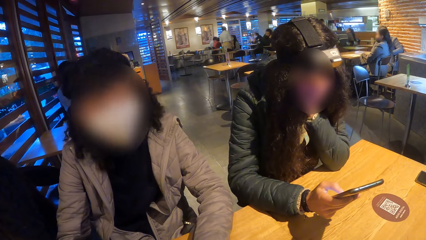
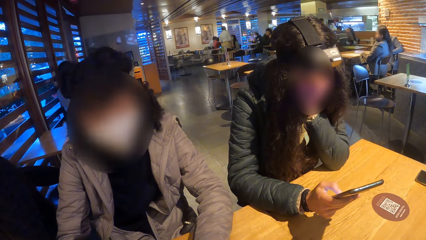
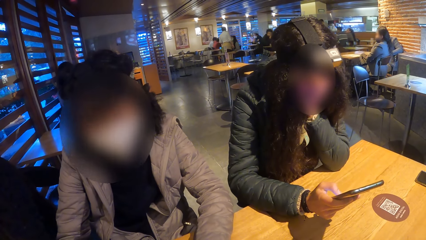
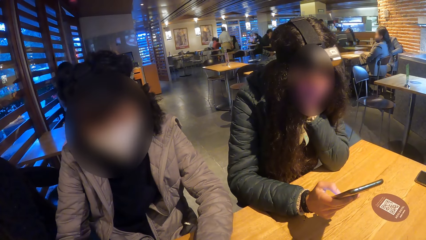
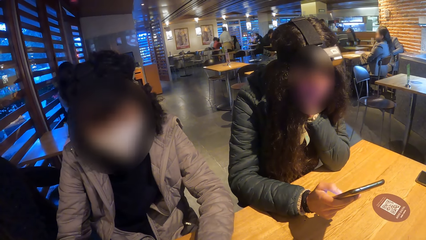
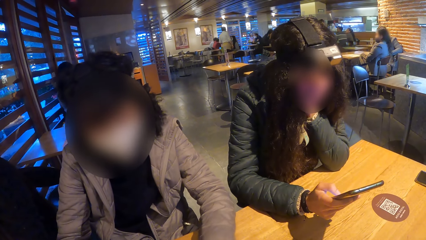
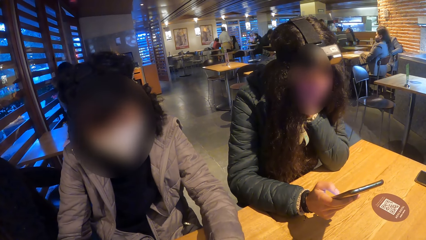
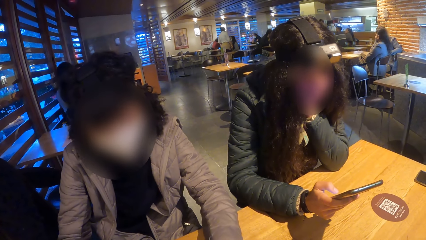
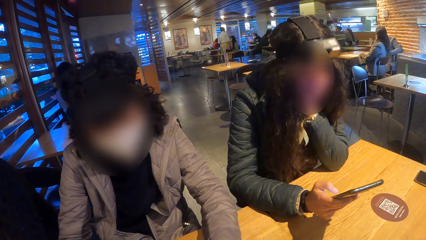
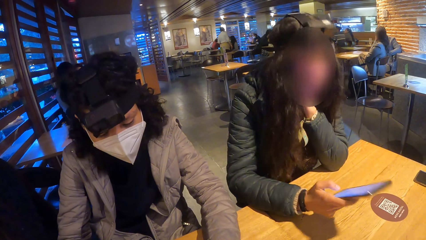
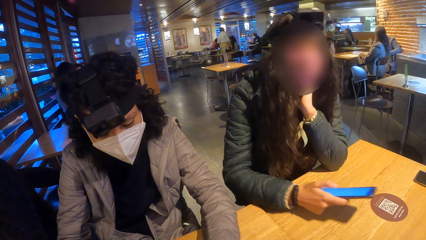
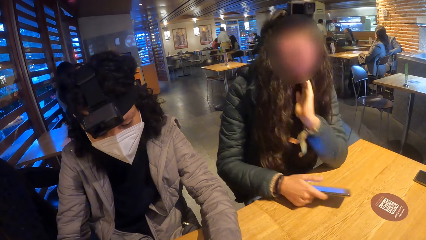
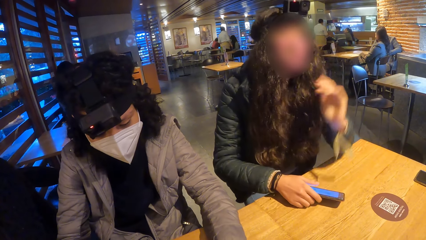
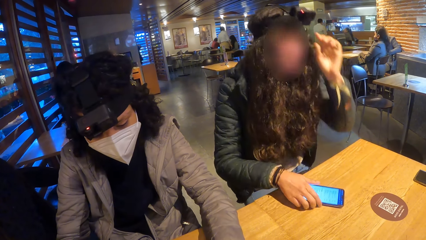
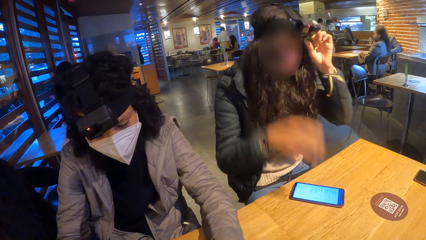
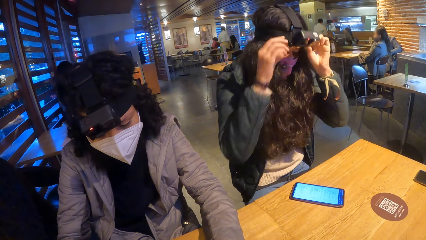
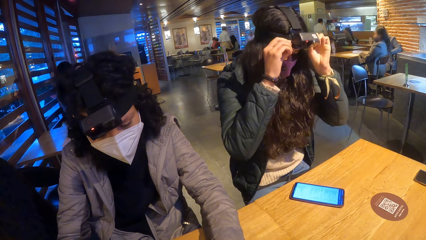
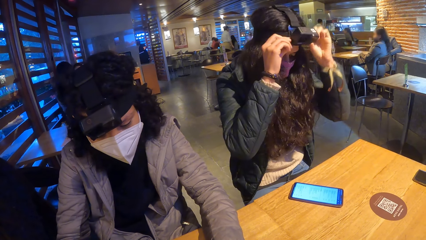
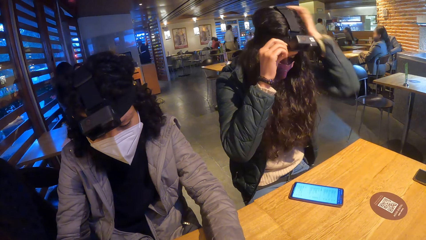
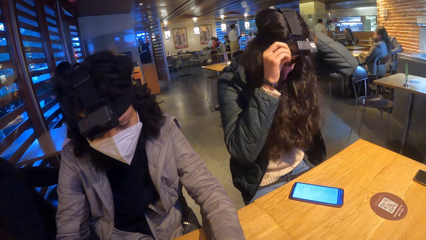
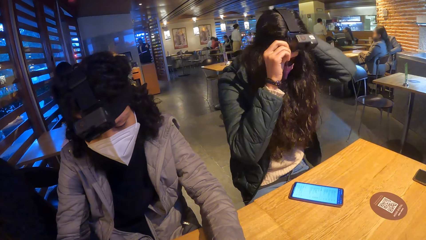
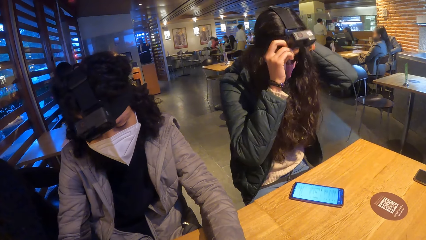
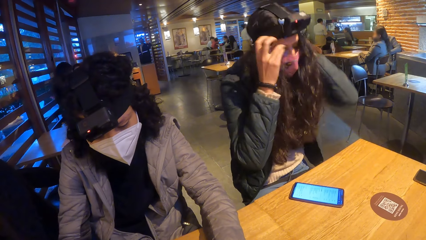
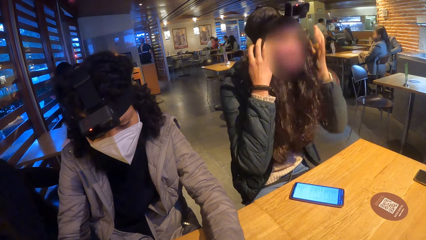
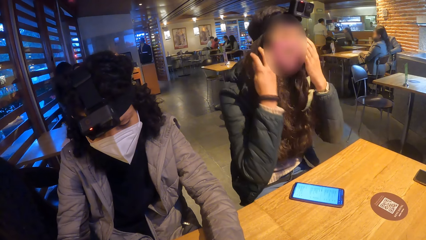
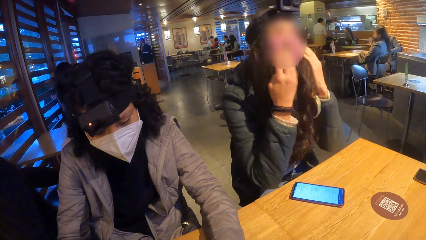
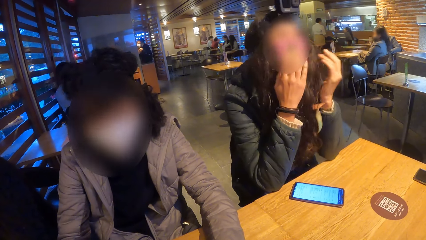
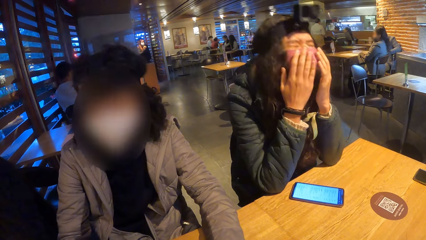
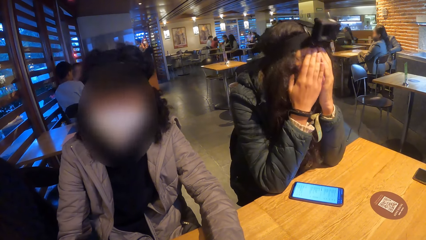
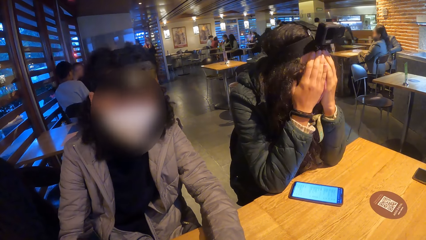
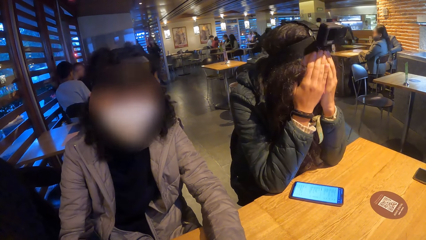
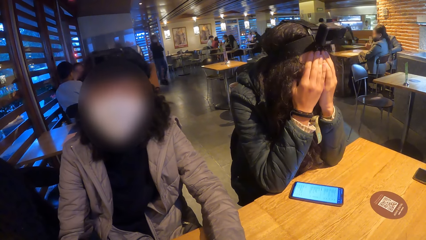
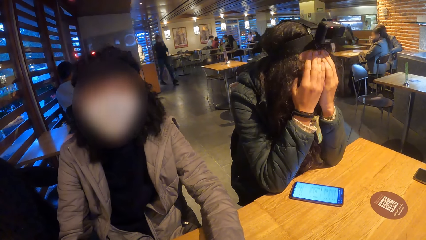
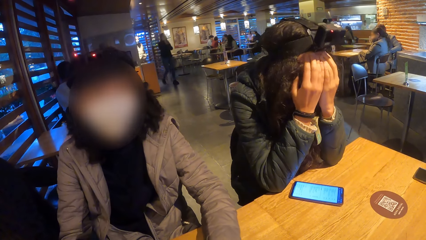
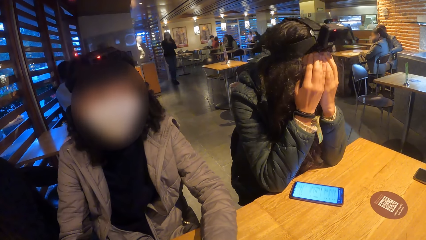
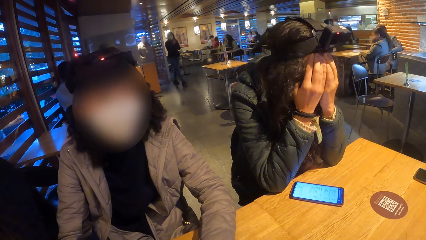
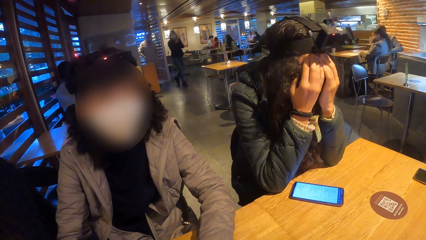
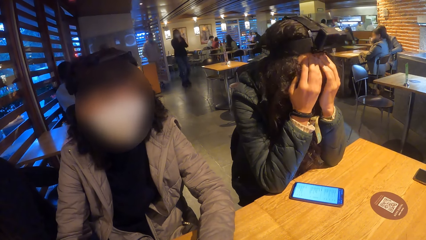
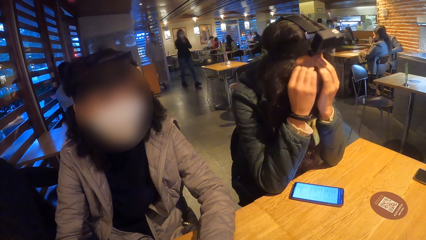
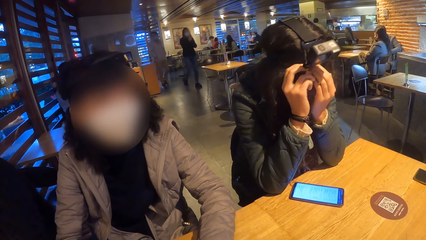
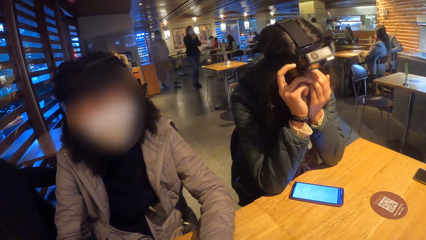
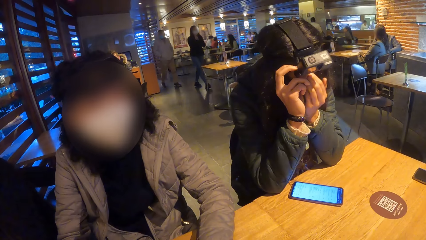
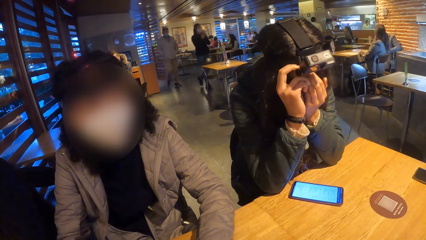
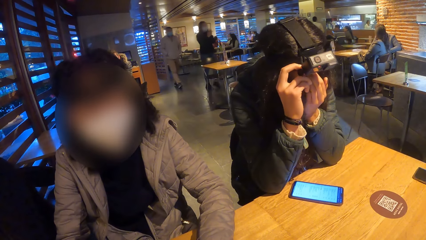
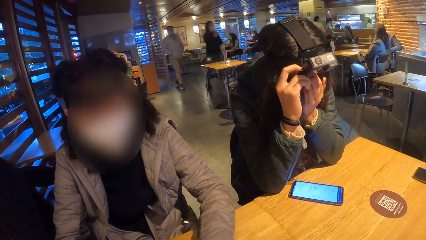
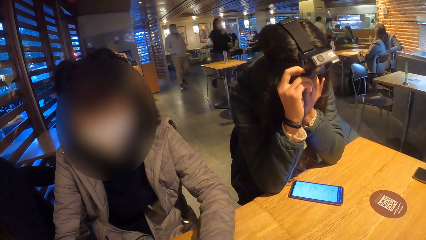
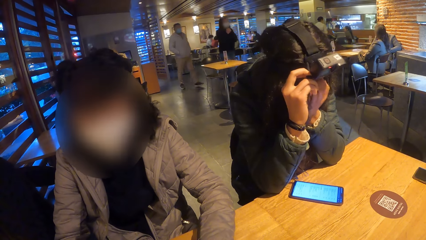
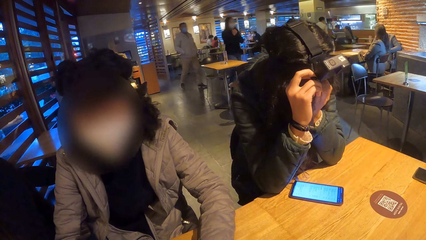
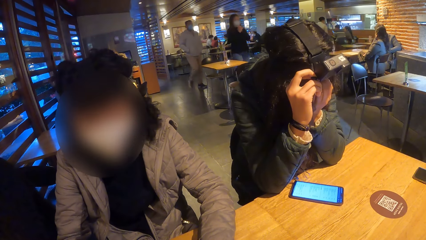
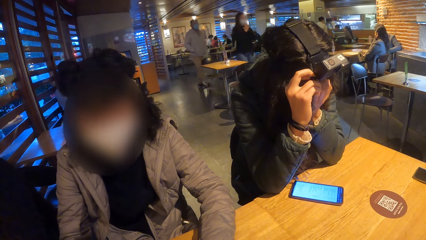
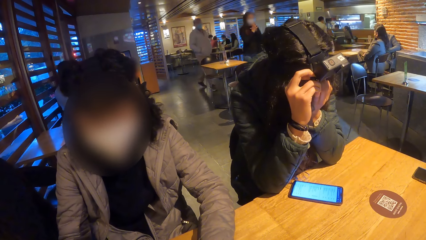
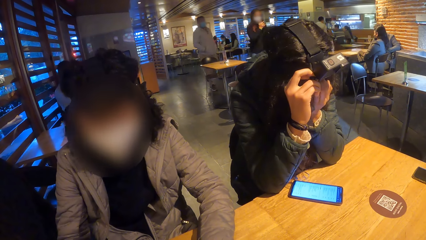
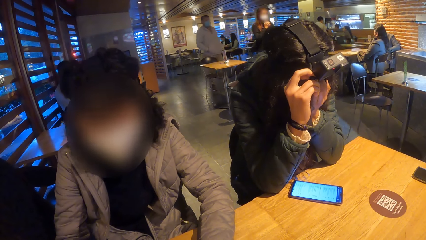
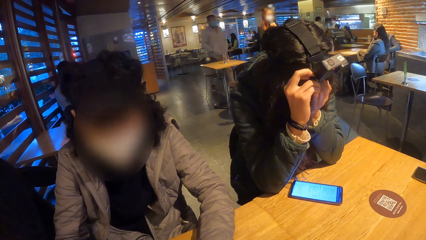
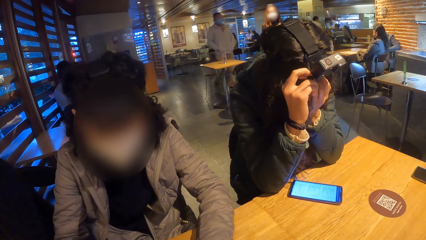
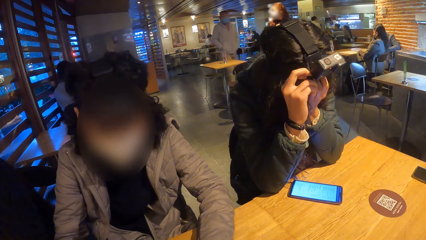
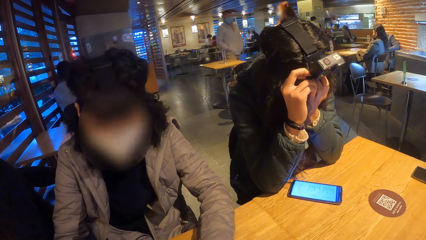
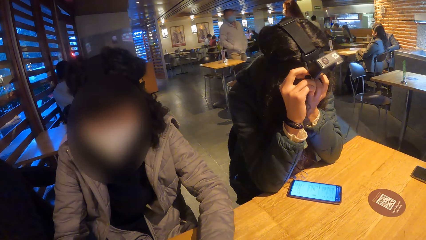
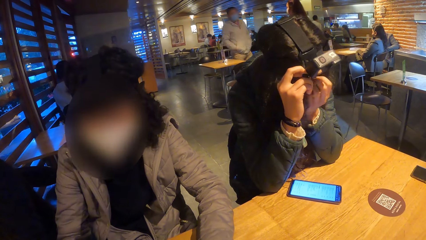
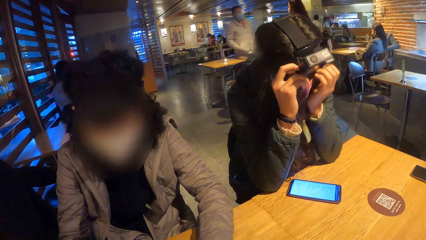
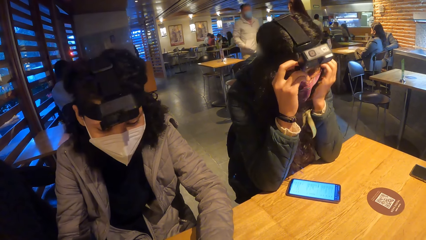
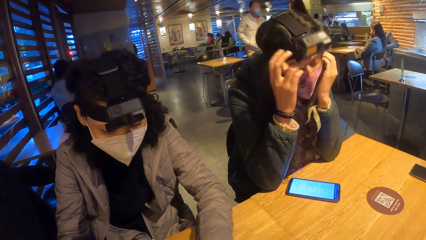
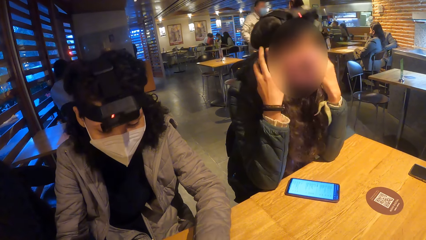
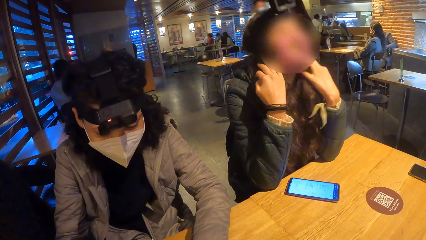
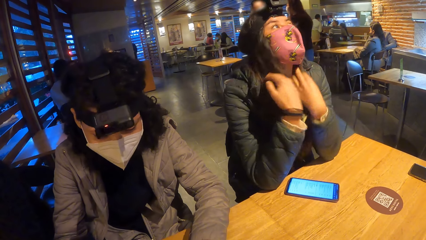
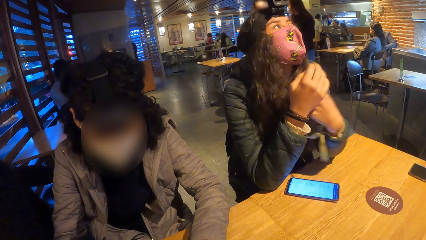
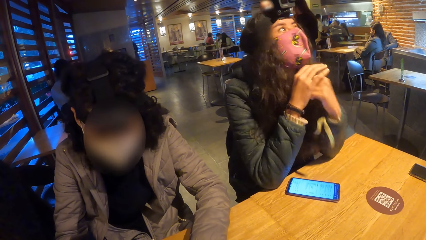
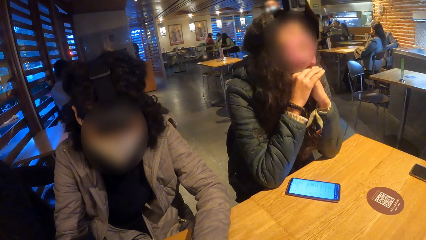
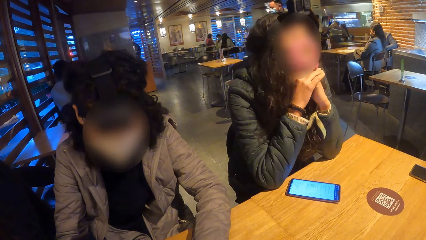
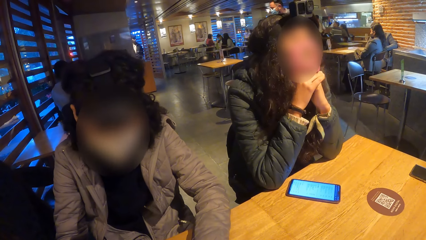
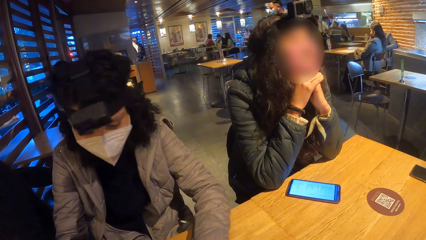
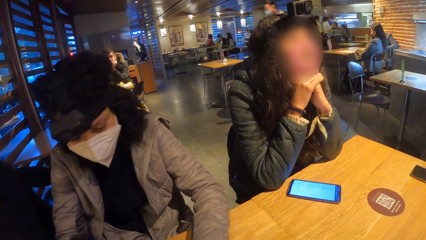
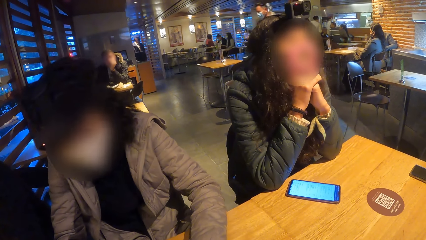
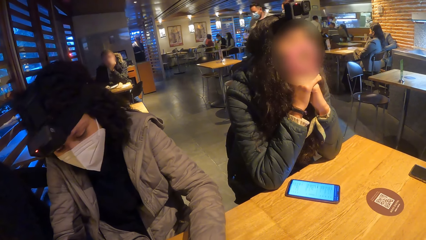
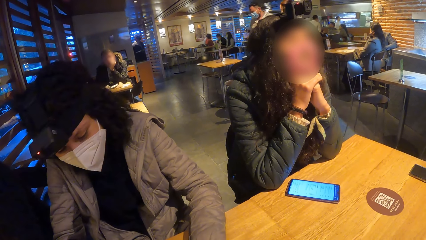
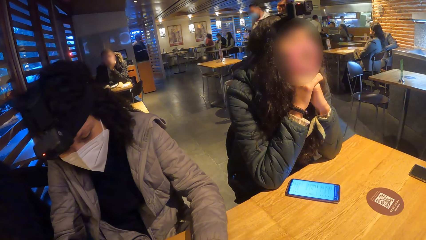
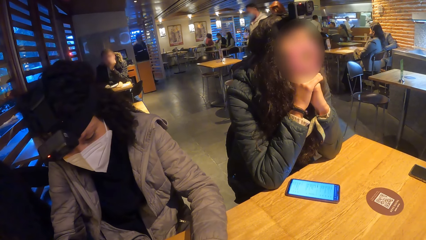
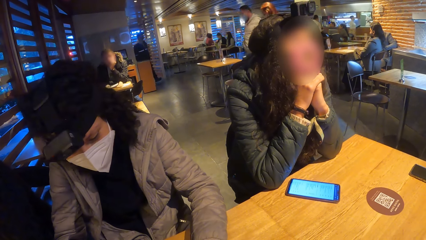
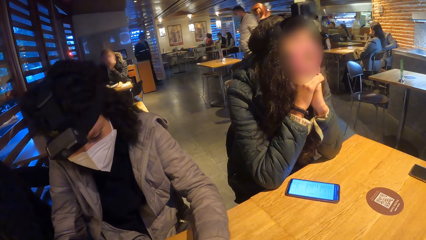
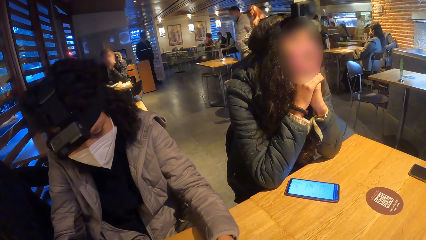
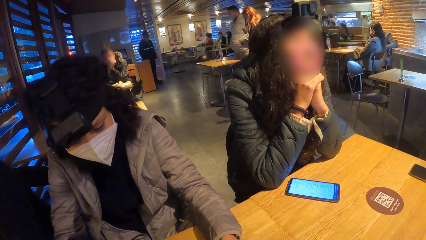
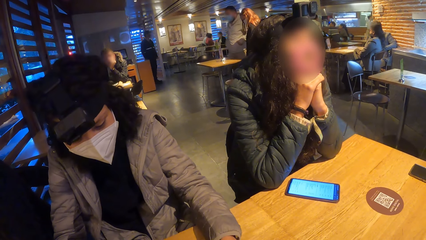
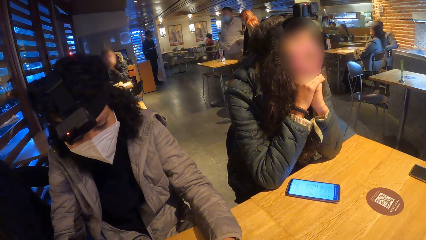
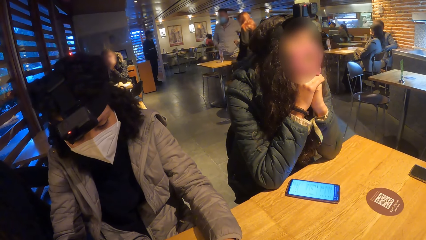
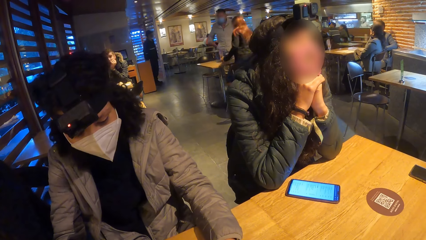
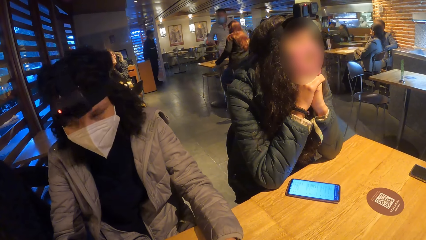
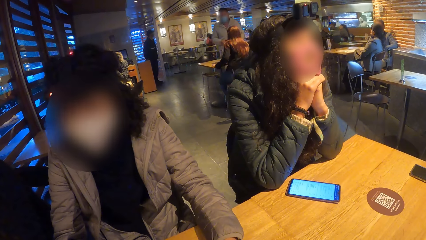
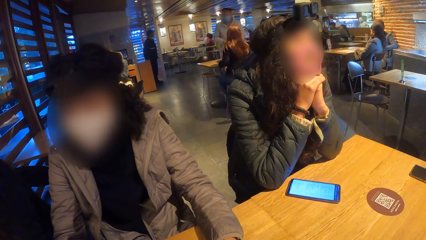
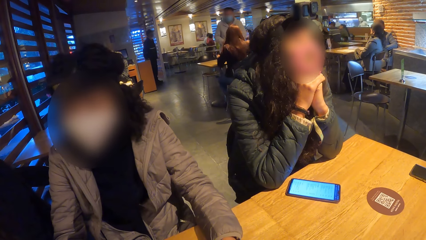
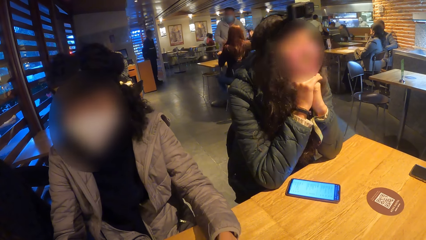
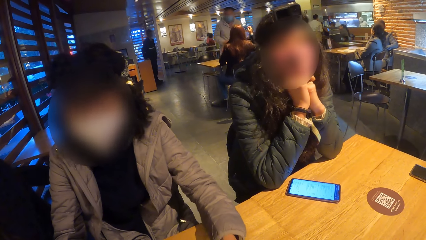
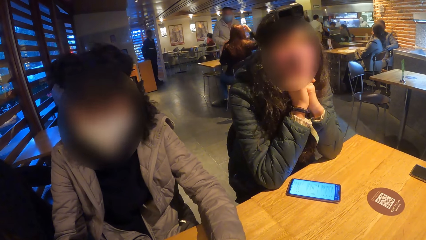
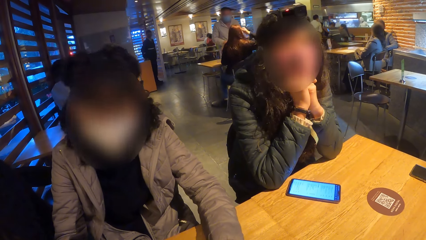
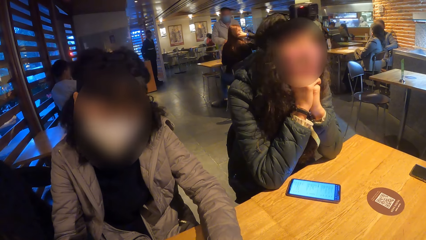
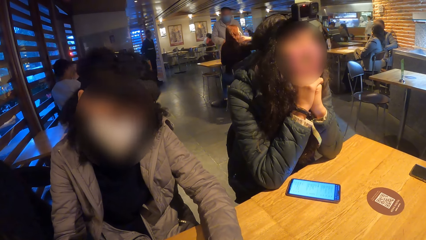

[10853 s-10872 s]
The woman drops the phone on the table with her right hand. The camera wearer looks around. The woman adjusts her camera with both hands. The woman packs her hair with both hands. The woman touches her face with both hands. The woman touches her camera with her left hand. The woman packs her hair with both hands.
